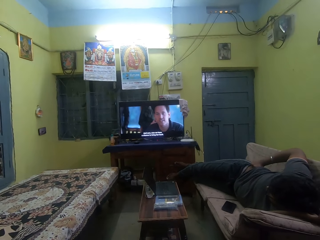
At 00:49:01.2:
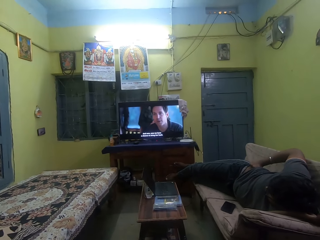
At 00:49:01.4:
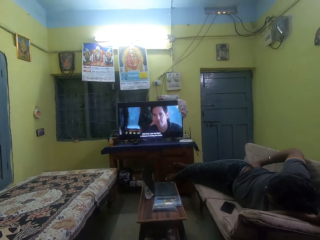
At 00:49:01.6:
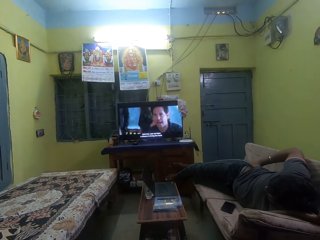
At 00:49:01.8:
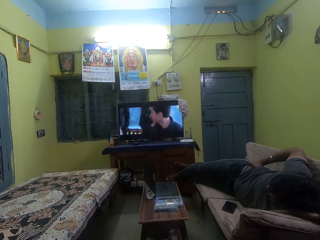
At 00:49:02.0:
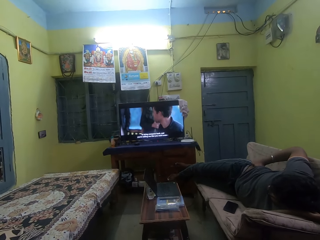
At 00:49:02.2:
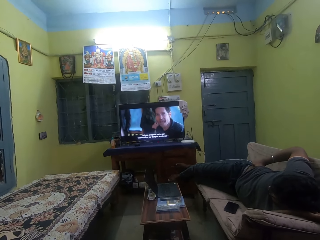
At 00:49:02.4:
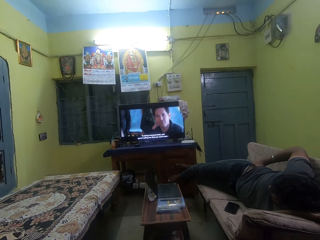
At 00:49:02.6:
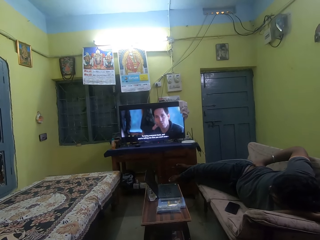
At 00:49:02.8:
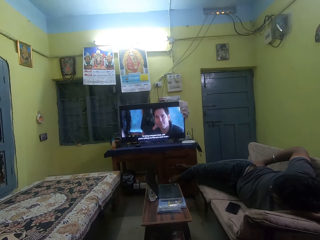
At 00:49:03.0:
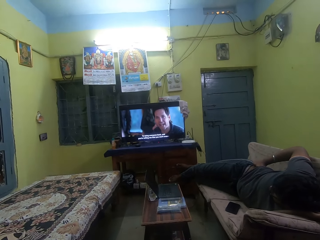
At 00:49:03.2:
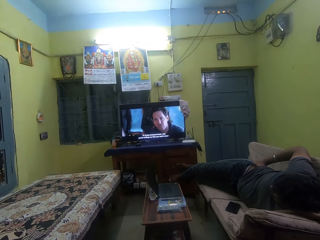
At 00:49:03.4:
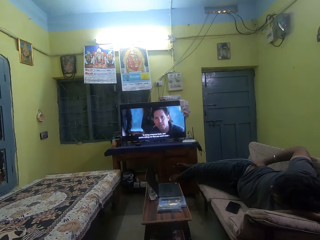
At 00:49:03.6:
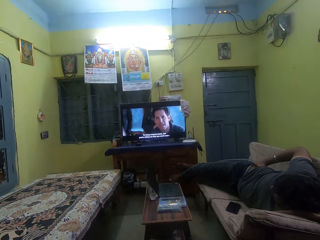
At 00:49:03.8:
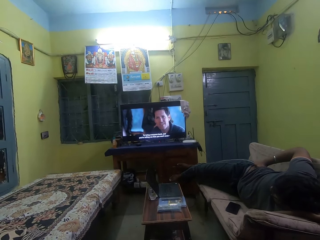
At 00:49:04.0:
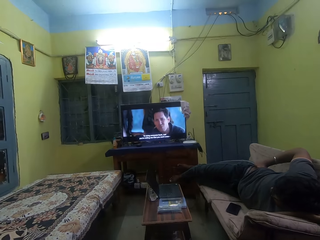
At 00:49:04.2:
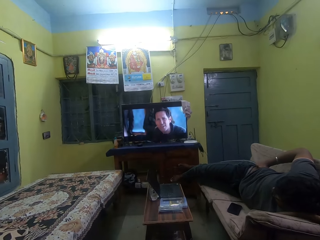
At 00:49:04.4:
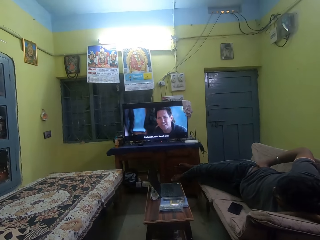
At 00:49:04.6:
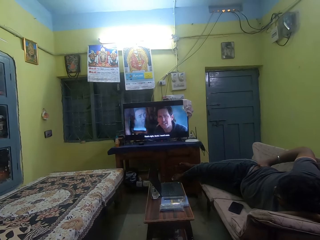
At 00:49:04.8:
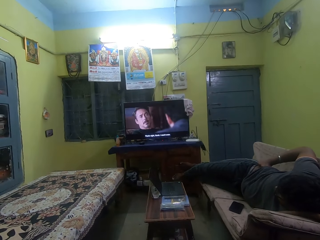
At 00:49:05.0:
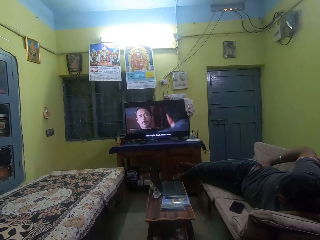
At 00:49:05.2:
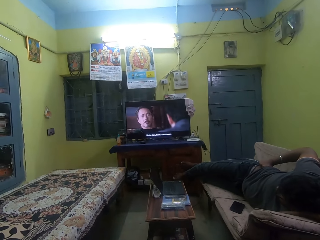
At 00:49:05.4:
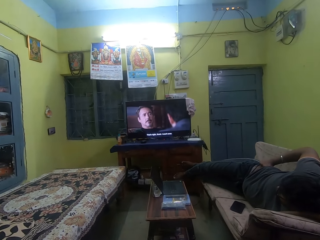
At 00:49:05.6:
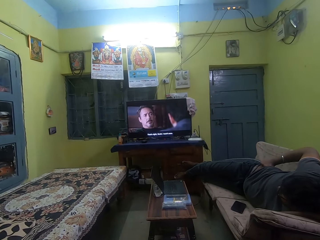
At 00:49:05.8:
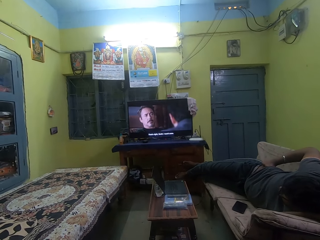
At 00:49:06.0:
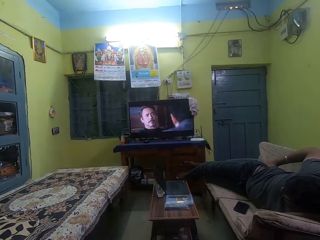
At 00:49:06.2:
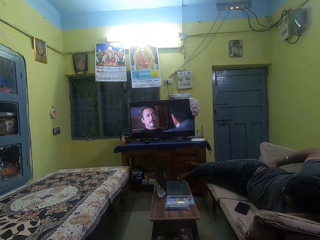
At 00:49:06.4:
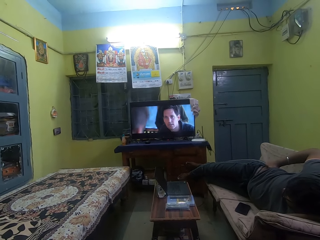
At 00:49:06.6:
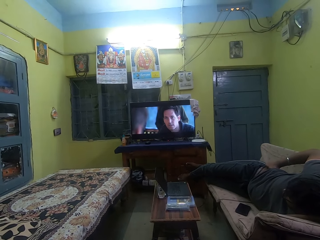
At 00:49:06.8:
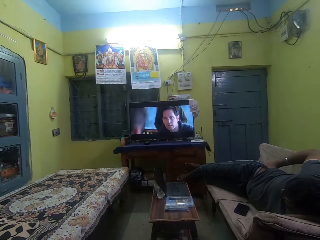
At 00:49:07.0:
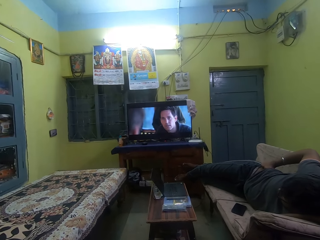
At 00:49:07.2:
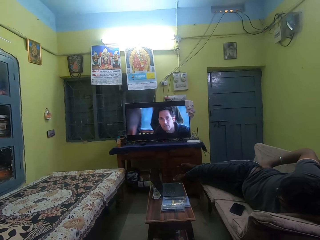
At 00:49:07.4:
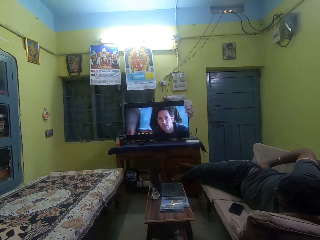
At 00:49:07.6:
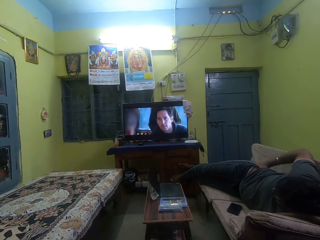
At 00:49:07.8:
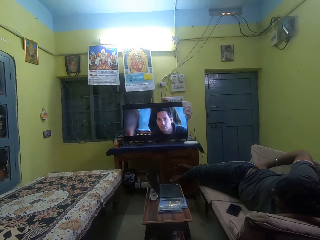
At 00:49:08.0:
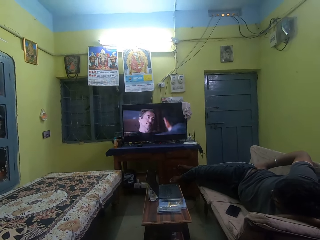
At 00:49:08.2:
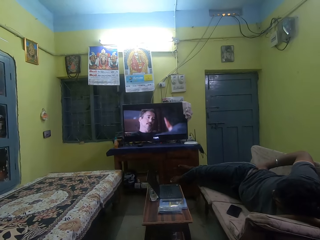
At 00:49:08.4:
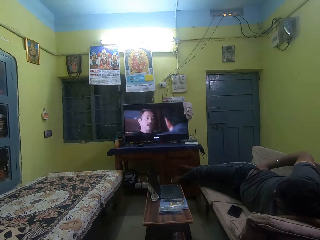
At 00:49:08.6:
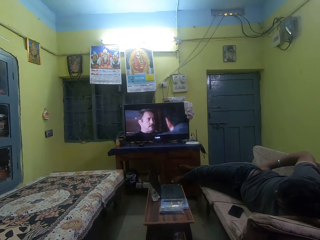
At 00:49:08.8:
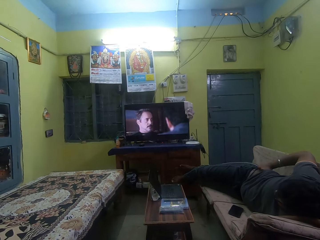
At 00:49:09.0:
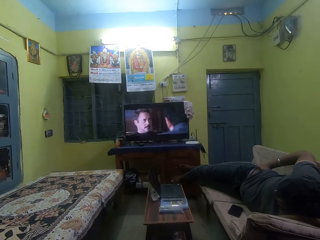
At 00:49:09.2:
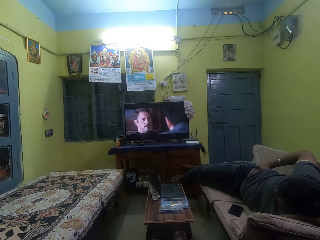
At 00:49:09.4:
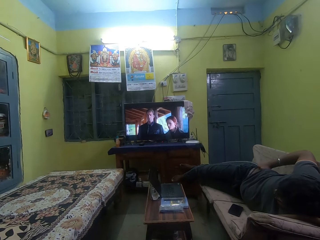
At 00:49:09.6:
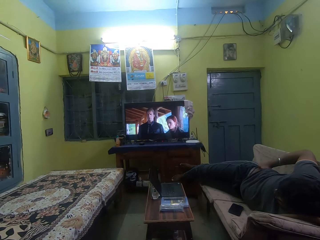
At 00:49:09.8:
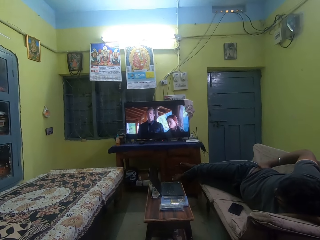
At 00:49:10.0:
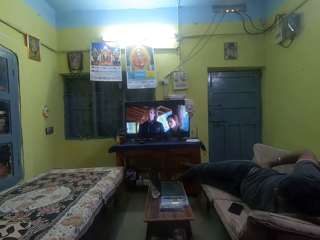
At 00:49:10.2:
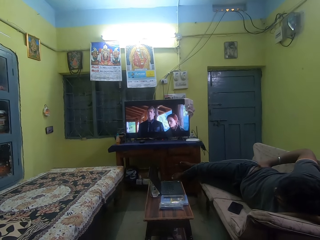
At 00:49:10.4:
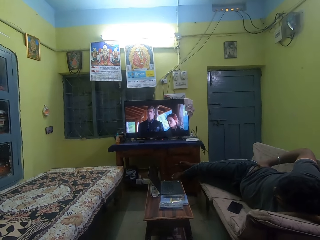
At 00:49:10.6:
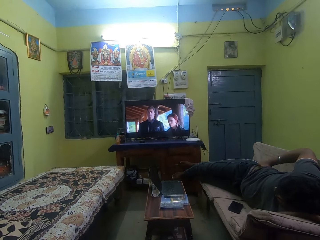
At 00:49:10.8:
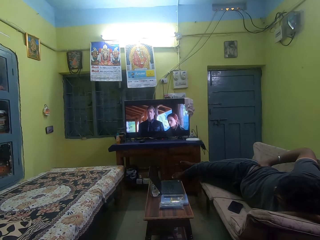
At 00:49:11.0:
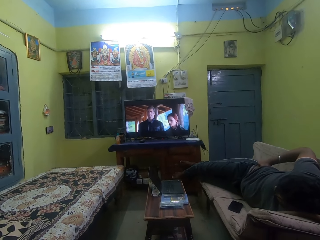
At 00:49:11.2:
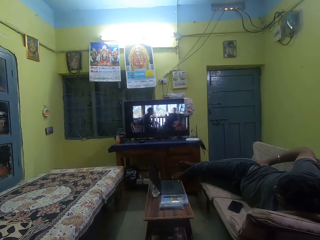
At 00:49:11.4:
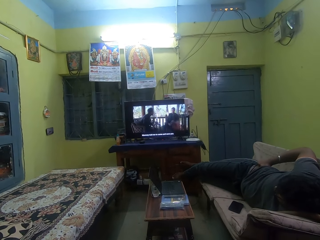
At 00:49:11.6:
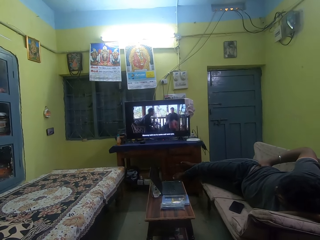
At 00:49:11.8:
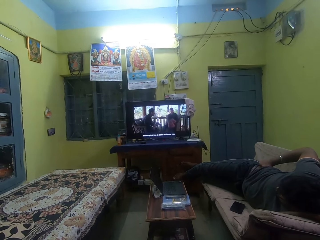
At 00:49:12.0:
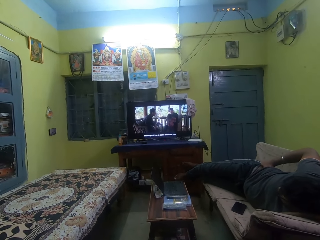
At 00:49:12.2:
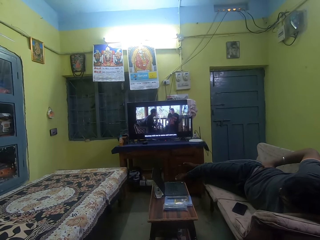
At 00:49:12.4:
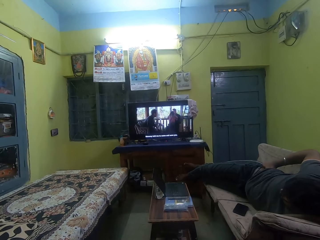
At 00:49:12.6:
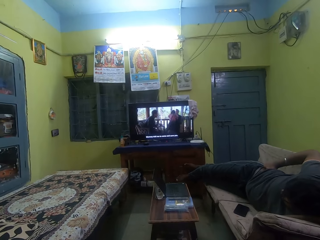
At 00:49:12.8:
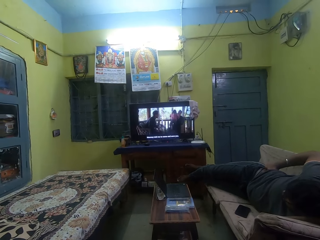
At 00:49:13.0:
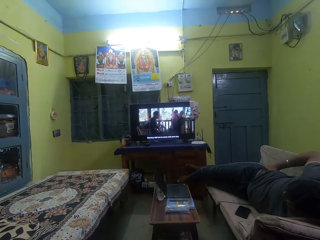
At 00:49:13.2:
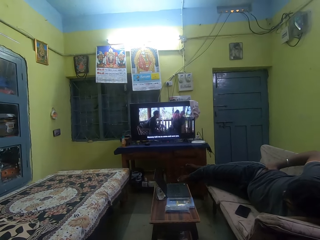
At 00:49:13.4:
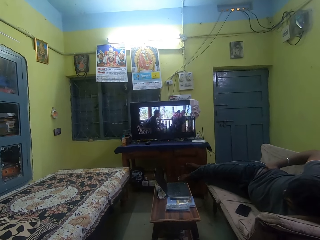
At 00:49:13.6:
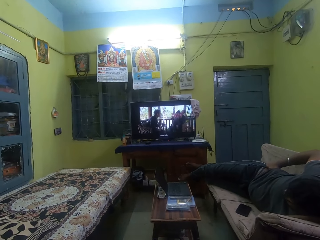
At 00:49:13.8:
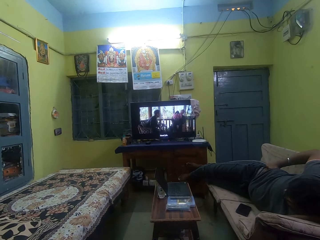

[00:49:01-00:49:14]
The camera wearer watches television.

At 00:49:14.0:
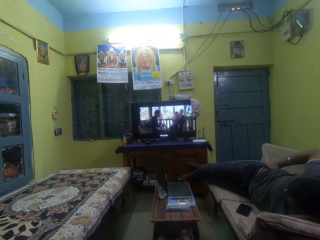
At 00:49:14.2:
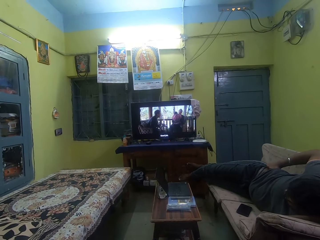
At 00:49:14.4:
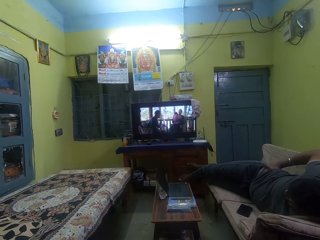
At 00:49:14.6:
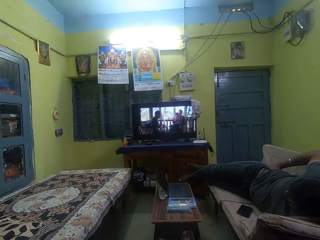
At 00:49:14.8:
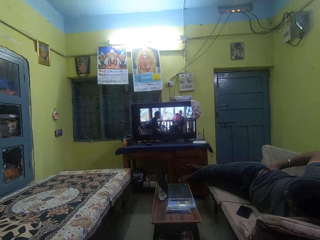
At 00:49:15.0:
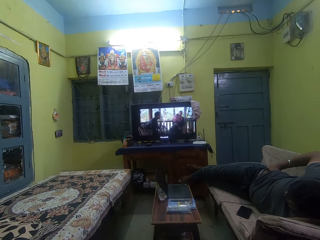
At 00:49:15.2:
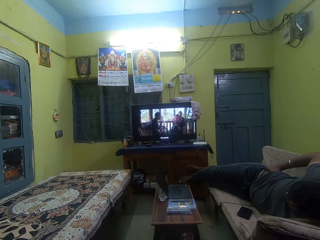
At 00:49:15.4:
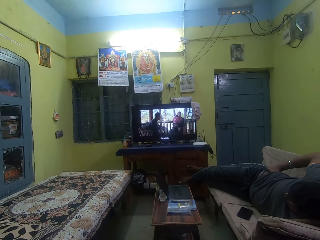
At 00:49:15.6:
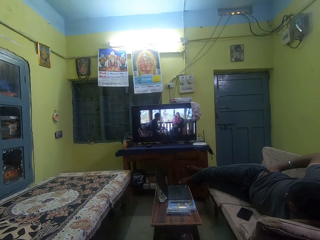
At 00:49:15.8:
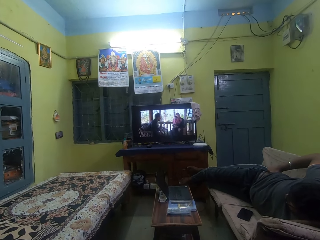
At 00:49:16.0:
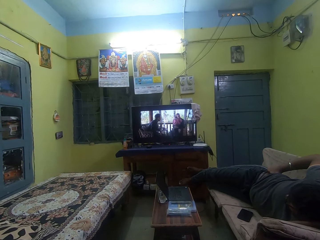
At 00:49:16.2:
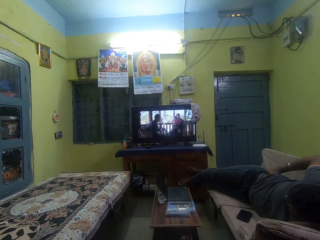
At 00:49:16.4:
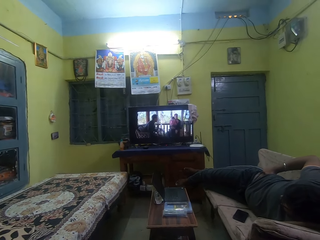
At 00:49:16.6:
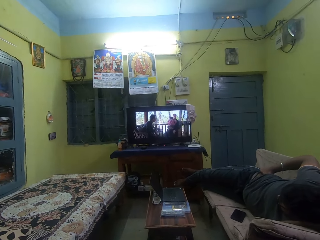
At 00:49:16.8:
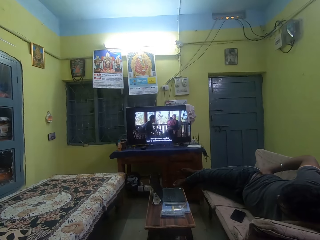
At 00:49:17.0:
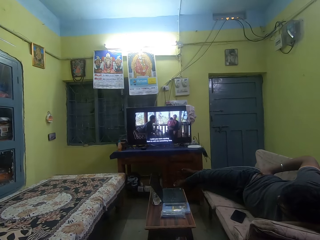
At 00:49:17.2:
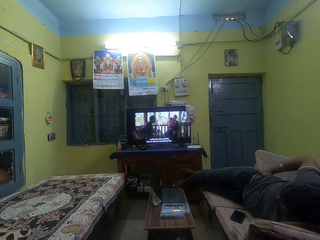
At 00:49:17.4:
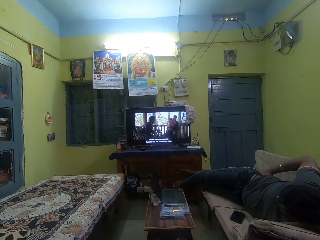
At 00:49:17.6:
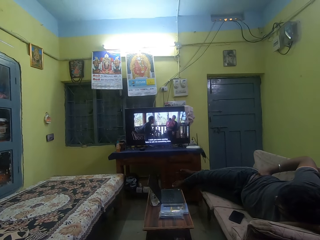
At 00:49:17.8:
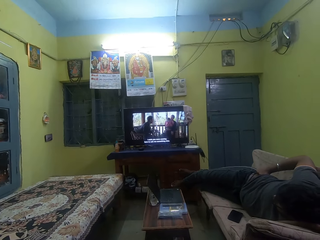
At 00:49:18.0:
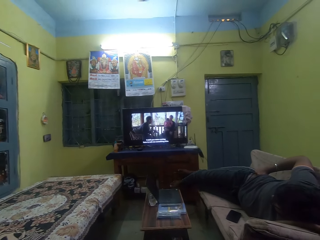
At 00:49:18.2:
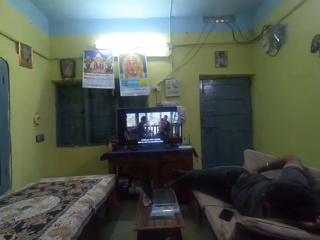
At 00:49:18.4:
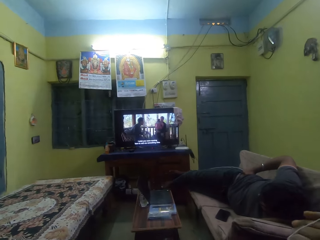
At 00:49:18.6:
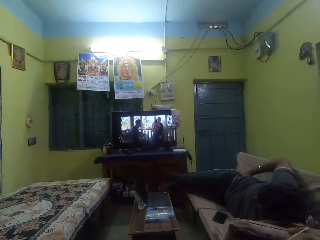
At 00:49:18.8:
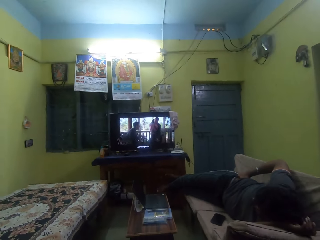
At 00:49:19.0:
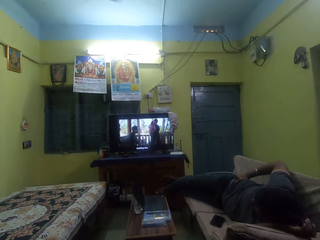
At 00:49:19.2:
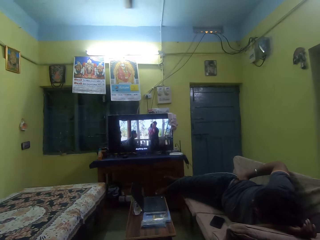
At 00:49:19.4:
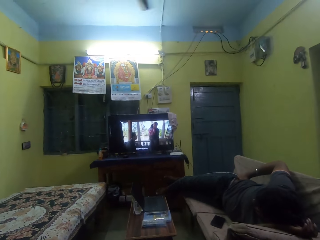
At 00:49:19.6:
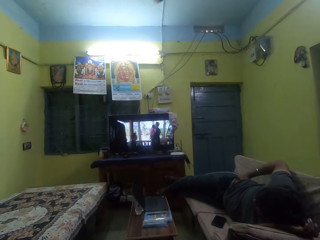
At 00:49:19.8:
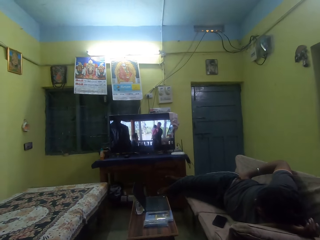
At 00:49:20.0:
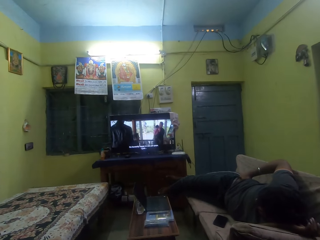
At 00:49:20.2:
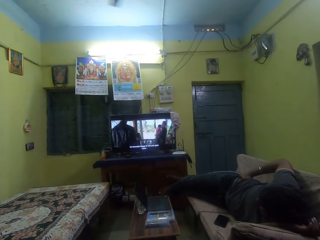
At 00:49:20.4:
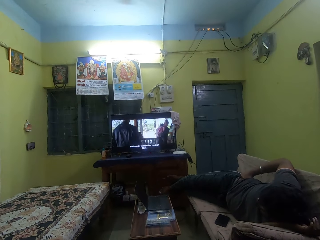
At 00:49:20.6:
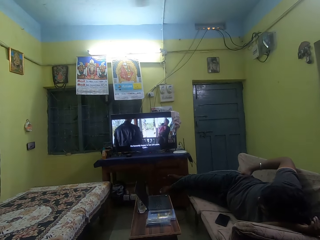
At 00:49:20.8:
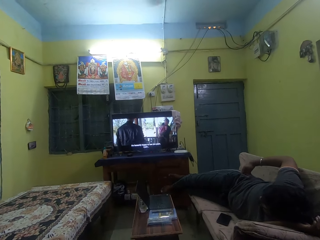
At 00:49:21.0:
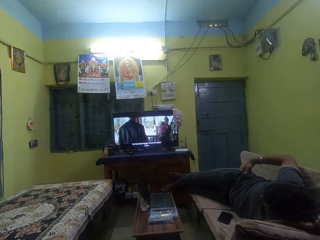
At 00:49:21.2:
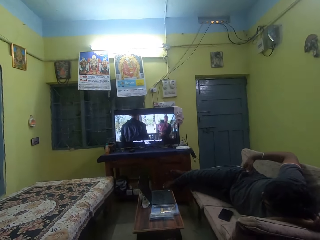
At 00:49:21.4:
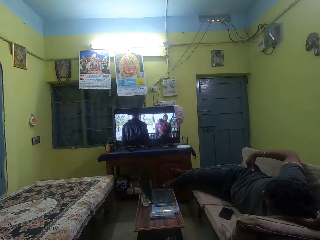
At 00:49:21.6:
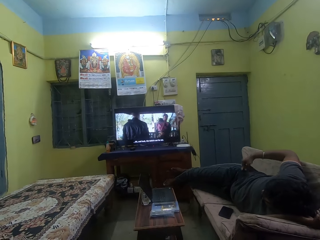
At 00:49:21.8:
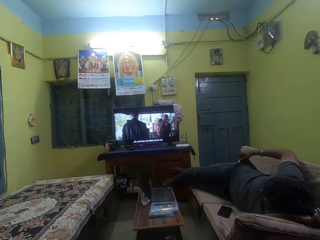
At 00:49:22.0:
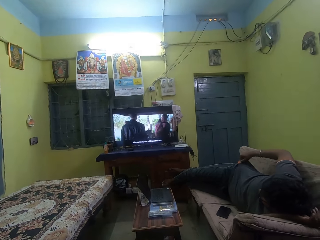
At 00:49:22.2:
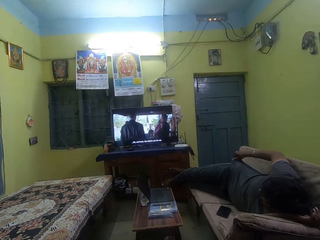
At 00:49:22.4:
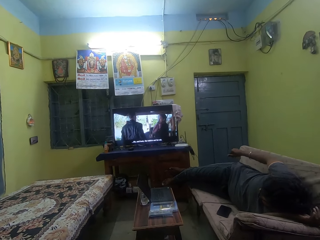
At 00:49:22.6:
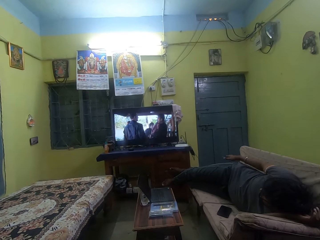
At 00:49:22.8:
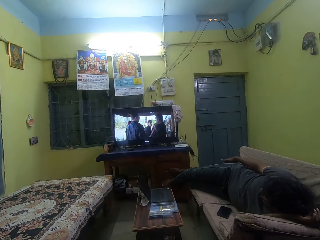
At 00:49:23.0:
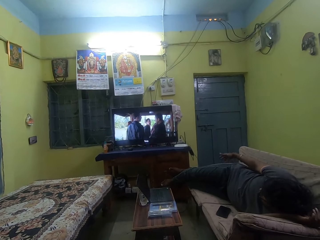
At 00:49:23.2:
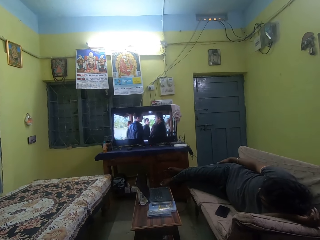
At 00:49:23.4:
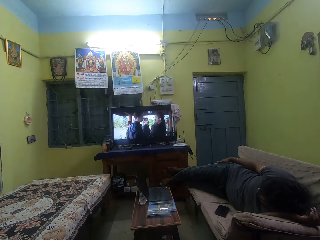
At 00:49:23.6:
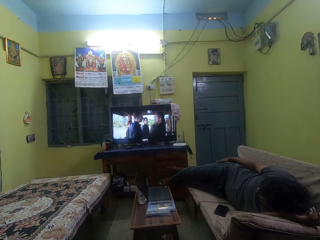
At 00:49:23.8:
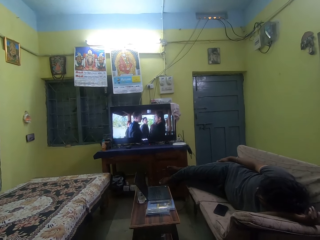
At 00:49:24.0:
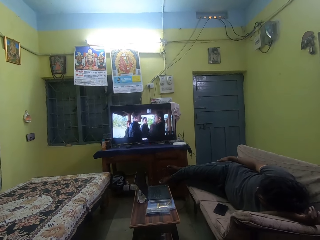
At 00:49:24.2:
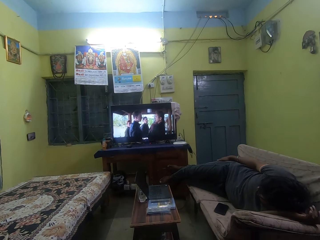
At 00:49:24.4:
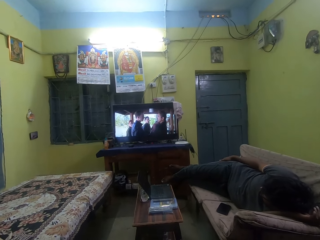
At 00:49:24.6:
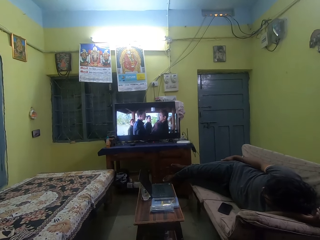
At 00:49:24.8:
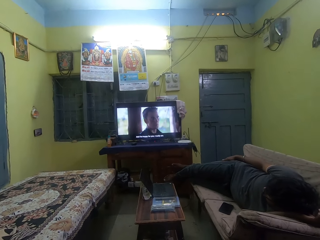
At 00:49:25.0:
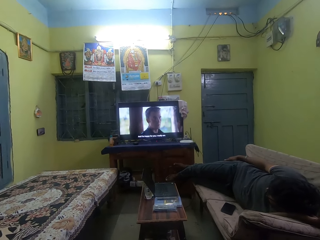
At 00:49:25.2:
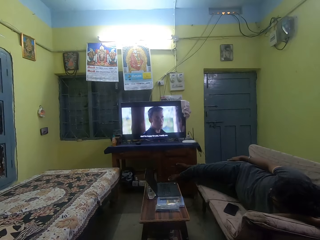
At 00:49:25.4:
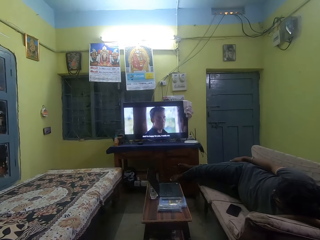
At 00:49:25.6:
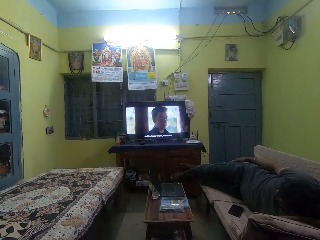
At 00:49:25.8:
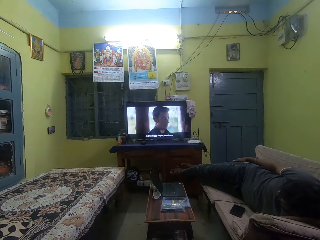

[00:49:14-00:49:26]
The camera wearer watches television.
